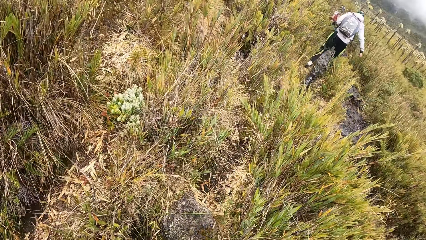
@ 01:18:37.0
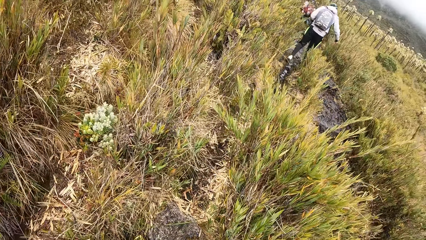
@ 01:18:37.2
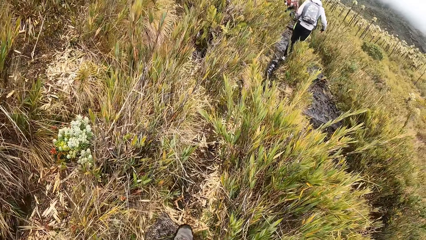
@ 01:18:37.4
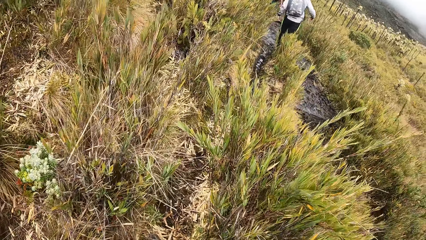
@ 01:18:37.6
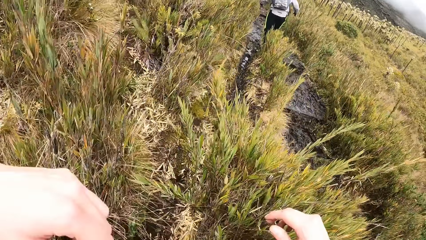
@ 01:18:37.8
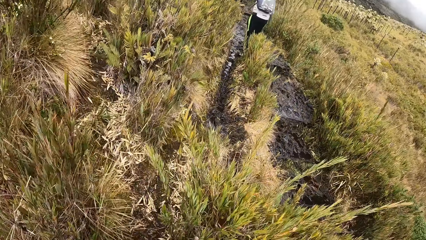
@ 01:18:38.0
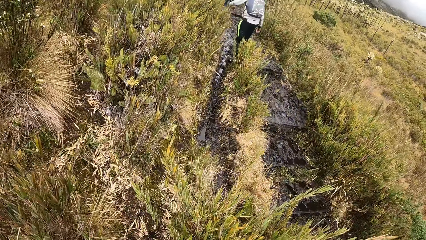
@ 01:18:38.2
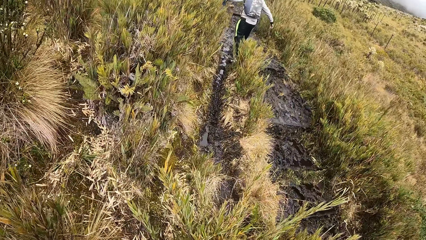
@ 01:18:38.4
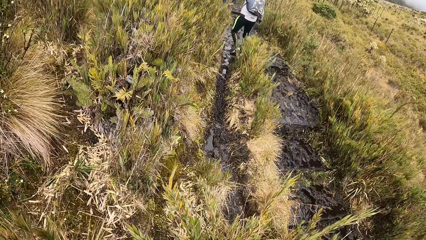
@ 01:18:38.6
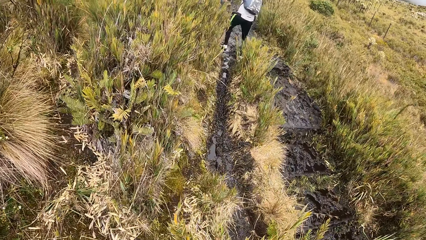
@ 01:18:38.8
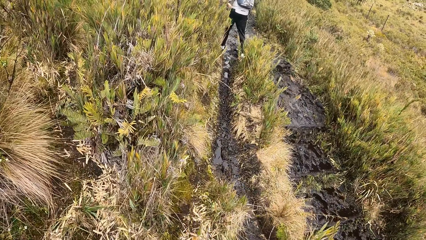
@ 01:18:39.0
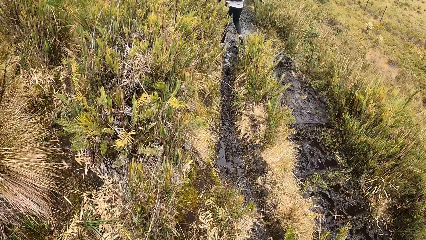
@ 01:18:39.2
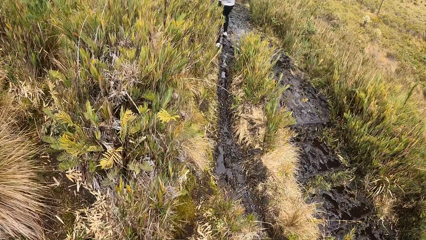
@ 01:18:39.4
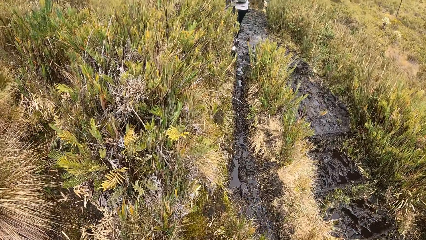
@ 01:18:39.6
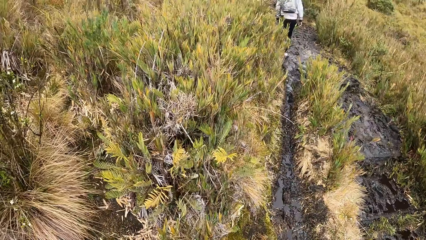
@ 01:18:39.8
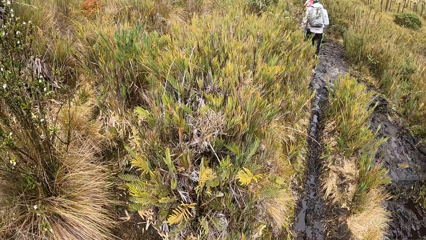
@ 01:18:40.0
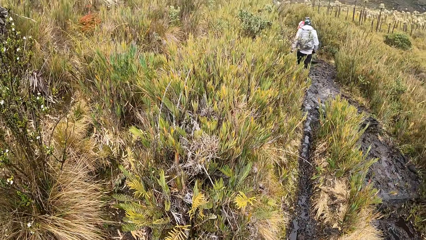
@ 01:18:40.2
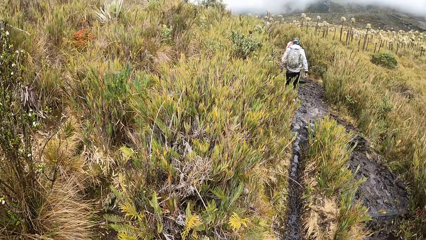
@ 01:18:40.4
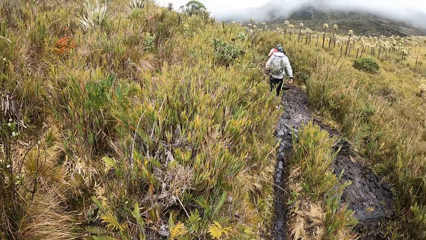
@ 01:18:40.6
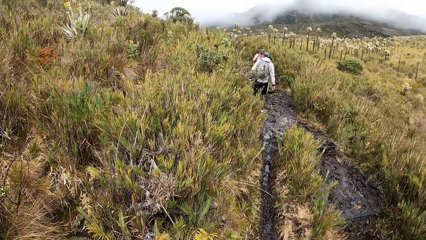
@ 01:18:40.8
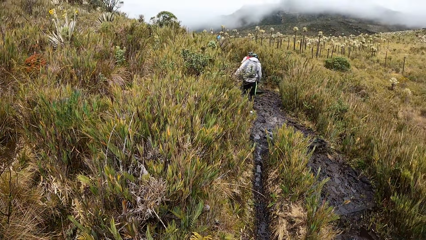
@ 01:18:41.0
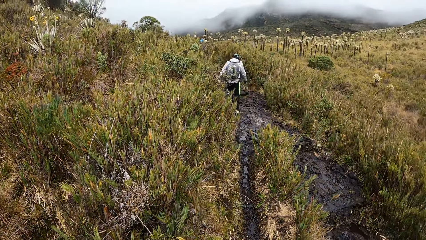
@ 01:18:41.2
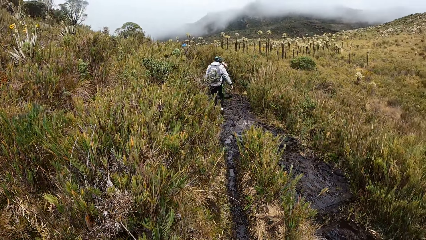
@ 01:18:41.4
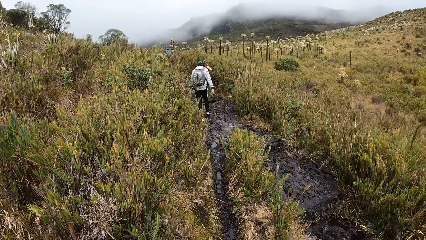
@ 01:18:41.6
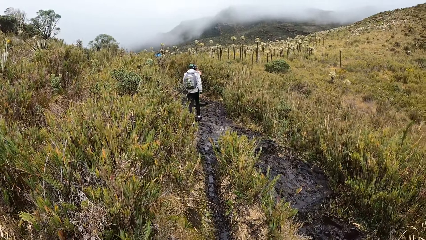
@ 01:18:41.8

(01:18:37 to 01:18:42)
The camera wearer walks on the field.

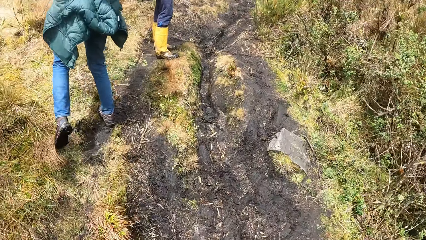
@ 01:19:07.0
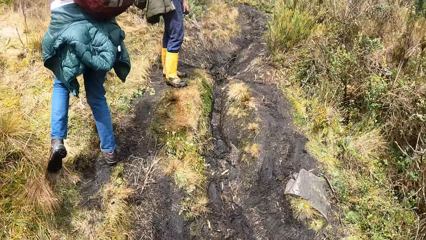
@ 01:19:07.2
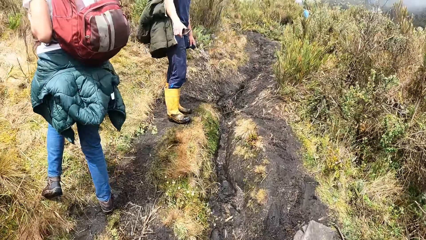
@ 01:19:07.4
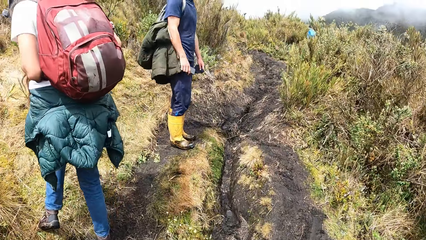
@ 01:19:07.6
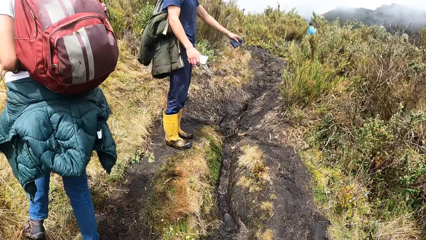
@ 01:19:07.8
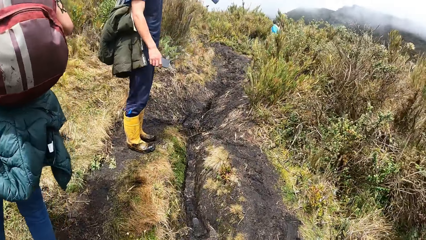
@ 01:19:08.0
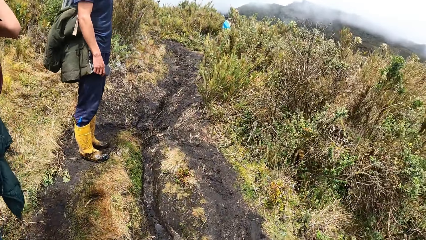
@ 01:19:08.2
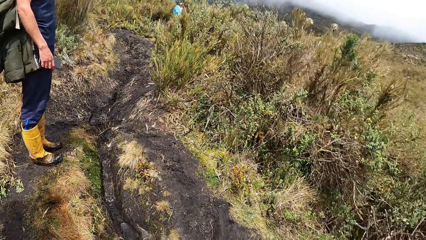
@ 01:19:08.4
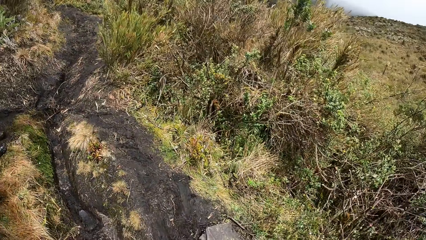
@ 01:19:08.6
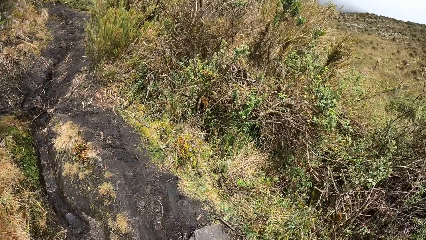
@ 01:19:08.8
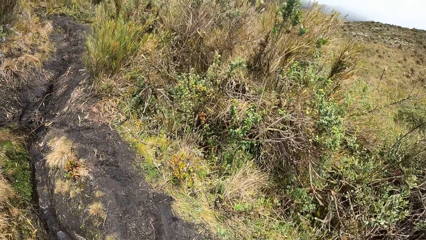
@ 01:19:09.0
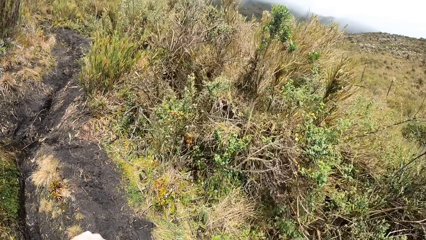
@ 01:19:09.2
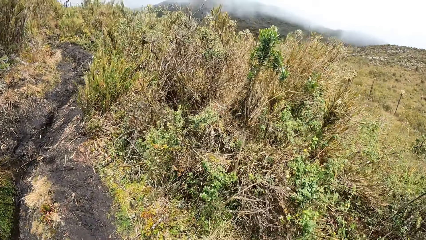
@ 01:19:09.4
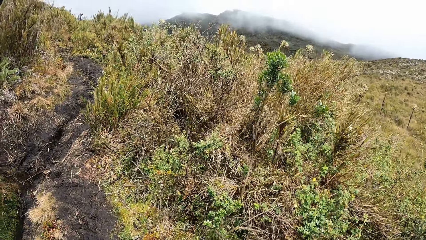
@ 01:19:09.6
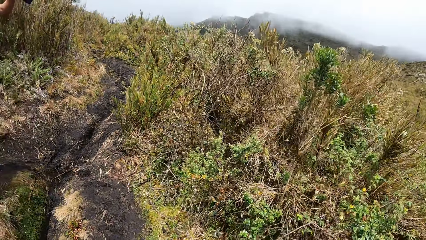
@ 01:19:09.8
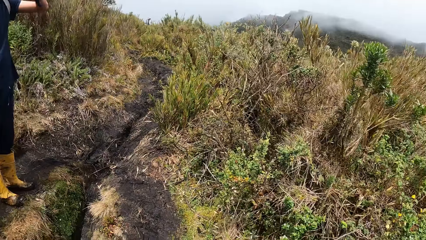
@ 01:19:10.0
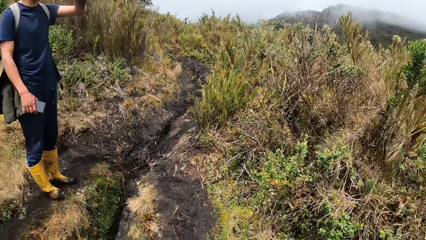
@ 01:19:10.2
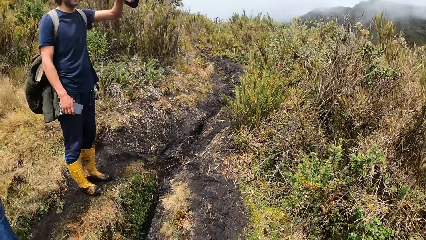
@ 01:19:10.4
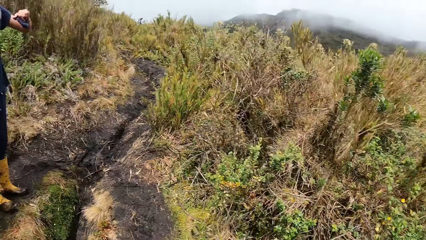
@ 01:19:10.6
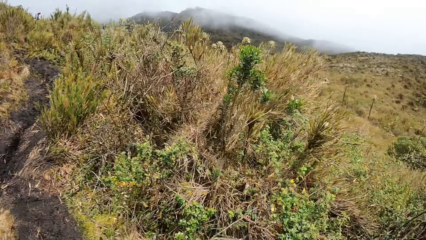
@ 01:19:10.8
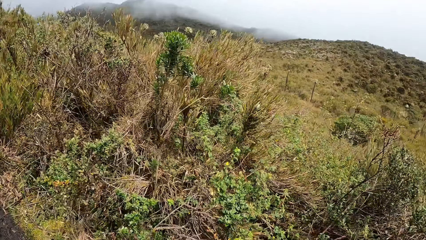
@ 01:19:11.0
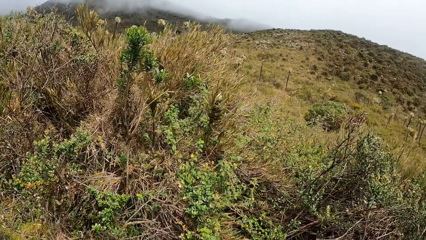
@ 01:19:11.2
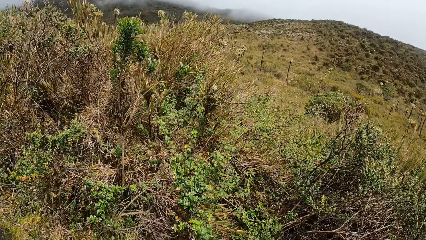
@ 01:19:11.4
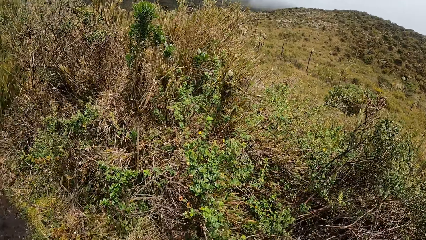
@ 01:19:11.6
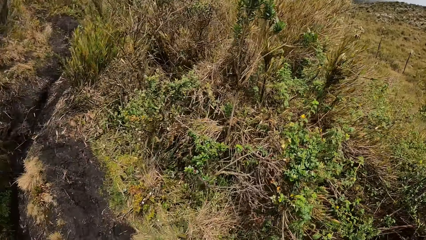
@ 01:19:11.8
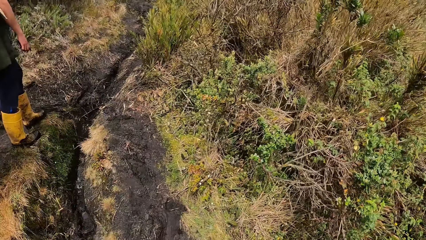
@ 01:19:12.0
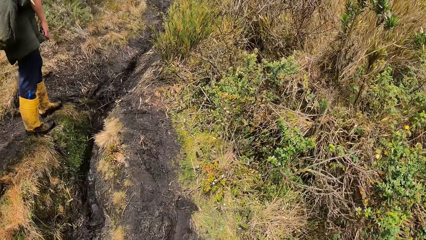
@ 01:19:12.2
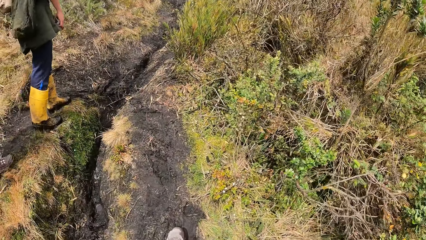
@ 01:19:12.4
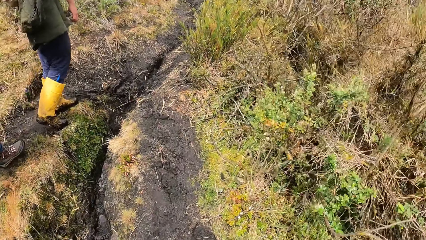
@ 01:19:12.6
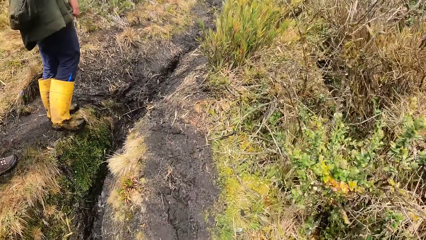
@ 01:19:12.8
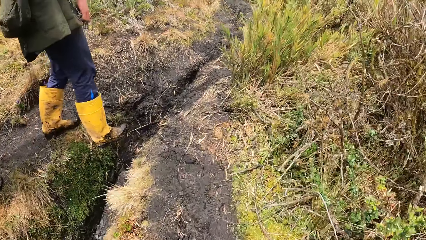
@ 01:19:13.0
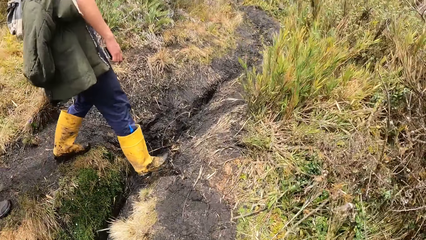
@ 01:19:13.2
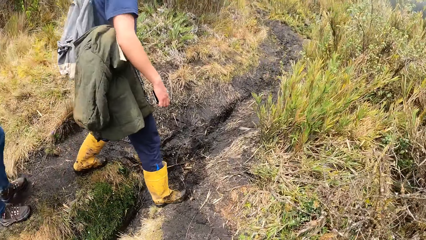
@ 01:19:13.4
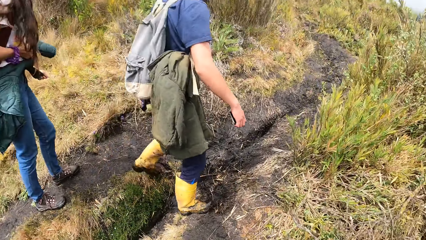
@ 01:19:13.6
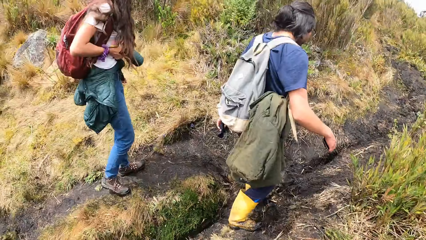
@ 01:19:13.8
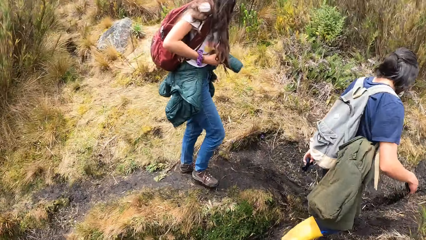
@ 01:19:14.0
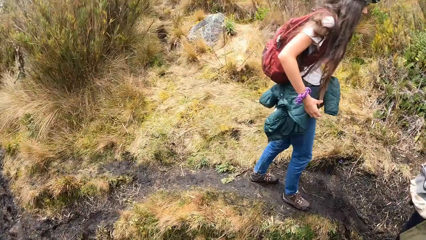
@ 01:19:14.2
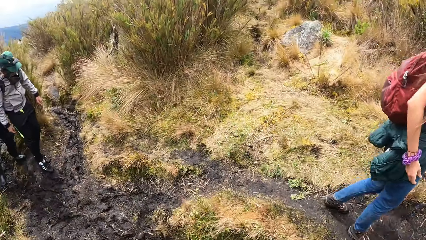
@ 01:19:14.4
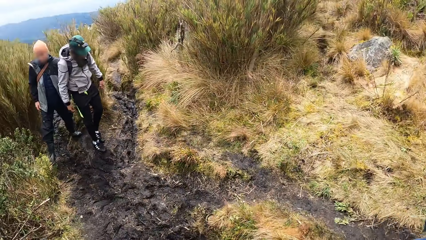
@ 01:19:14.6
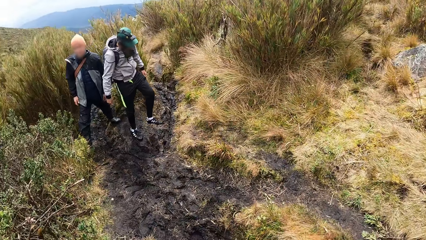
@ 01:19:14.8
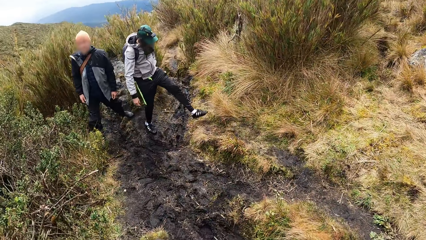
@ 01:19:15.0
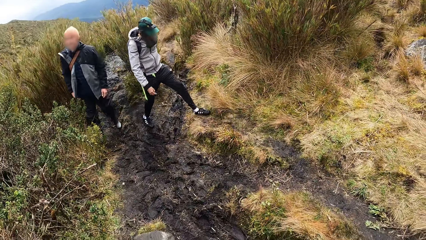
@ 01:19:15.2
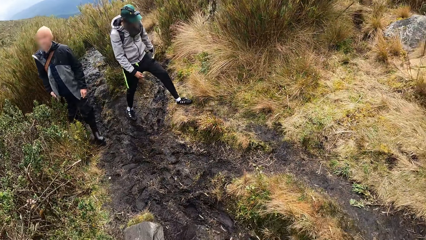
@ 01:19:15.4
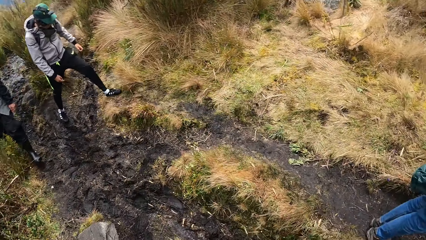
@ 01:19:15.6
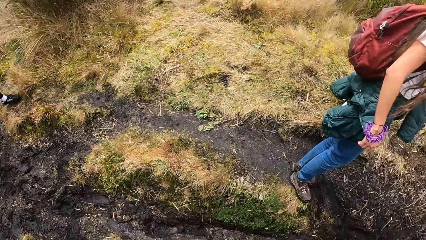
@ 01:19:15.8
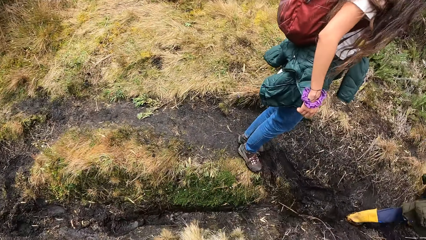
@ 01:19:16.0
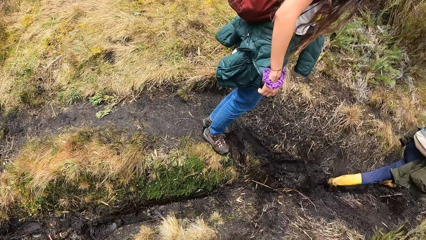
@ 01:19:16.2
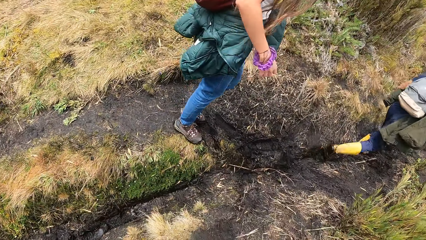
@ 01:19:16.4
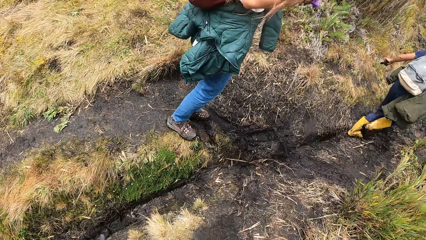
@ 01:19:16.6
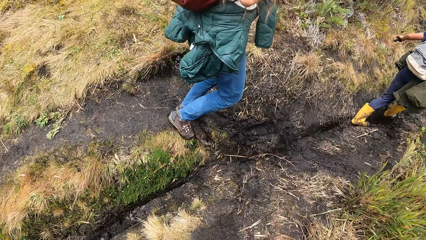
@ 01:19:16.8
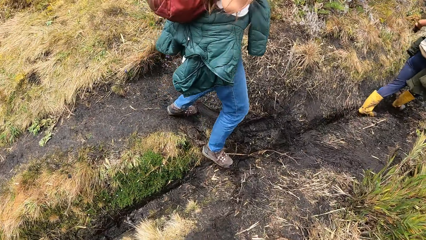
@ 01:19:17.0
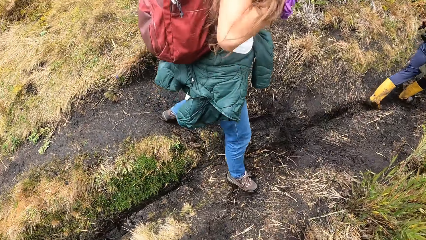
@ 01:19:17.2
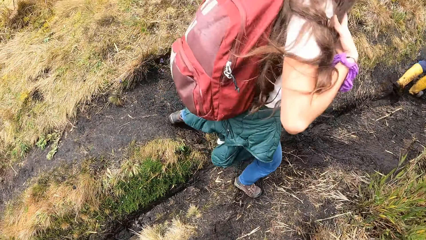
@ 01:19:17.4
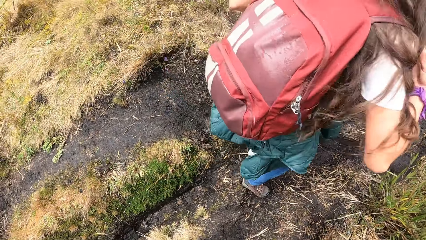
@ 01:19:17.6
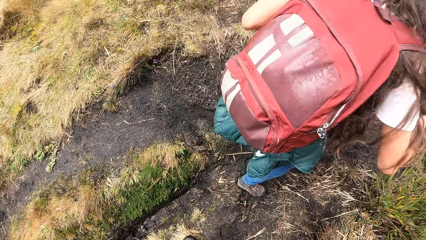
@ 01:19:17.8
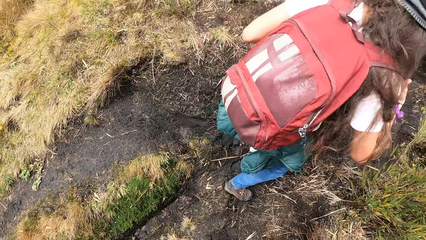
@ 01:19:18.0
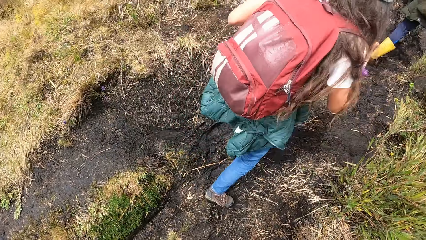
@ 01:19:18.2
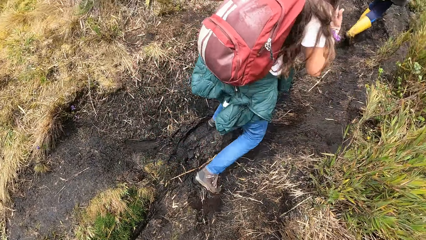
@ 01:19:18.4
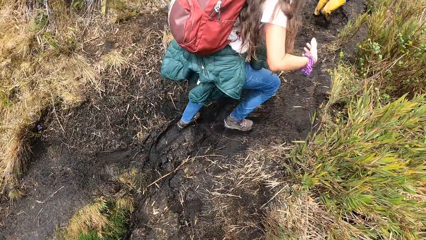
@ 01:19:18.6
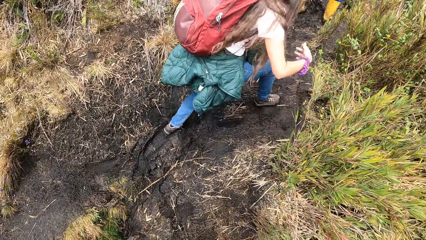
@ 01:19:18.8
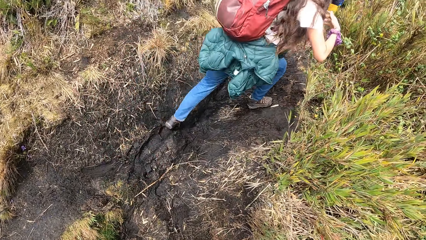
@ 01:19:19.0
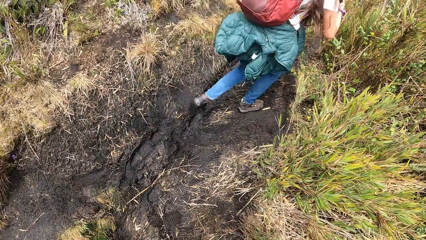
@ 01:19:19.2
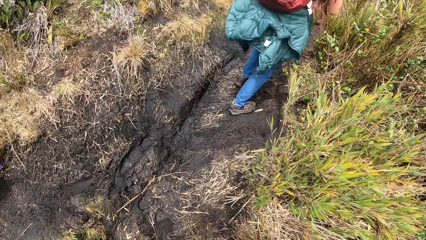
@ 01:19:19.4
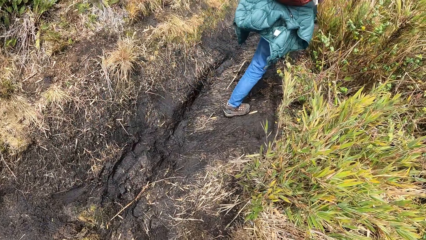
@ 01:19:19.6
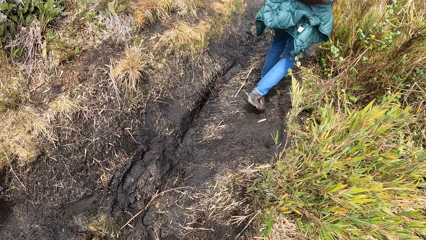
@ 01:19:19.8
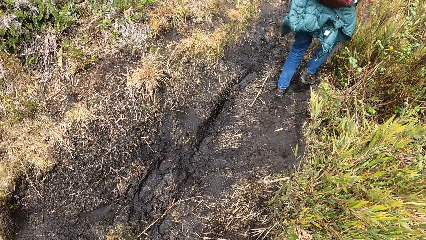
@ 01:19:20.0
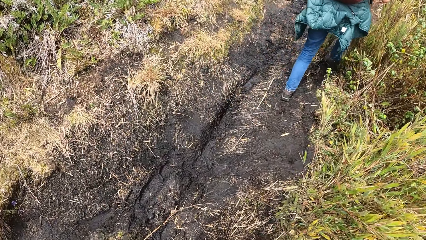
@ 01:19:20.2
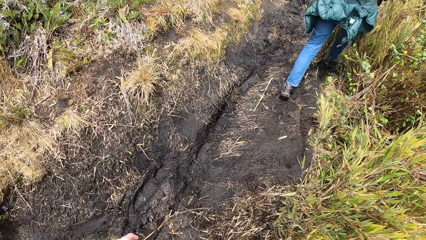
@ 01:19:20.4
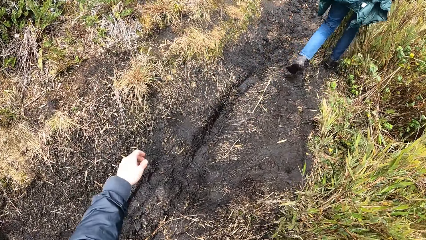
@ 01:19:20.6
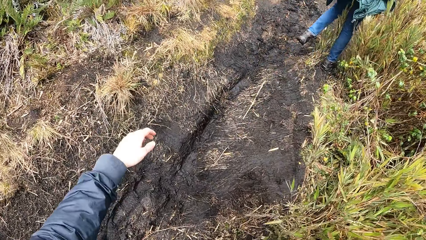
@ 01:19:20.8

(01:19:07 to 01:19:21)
A man gestures out with his hand. The camera wearer walks on the field. They look around the field. They walk on the field. They look around the field. They walk on the field.
